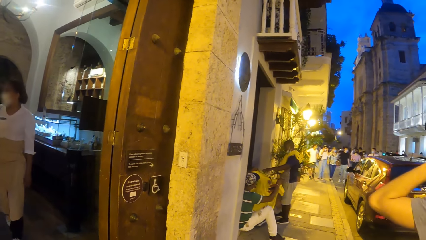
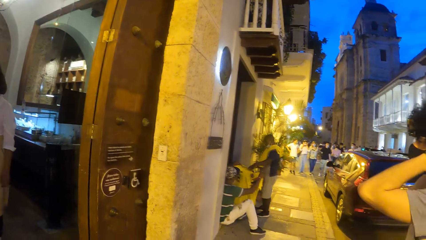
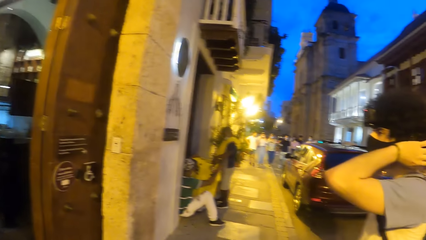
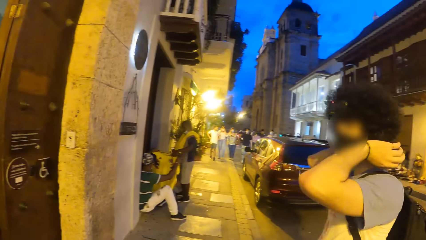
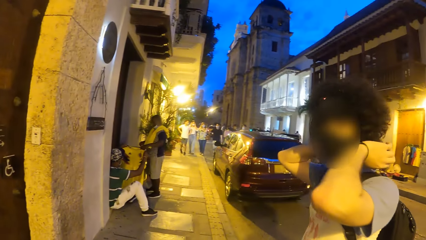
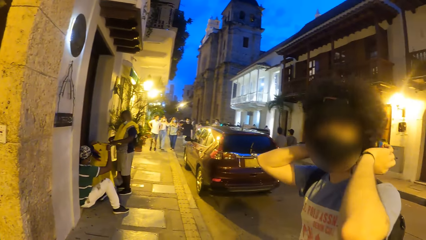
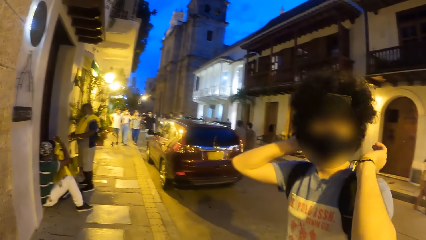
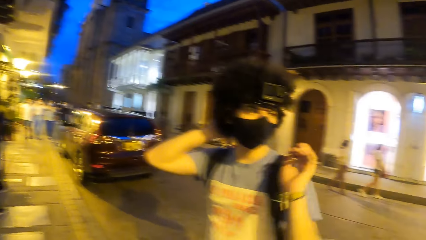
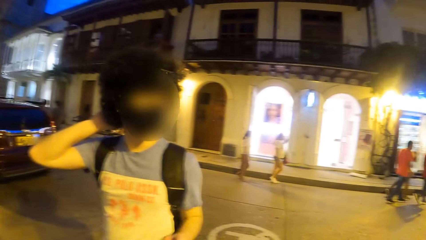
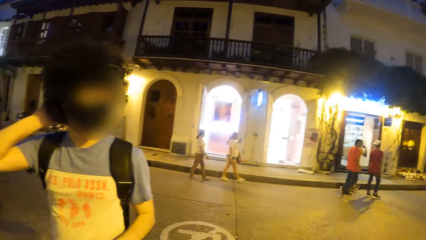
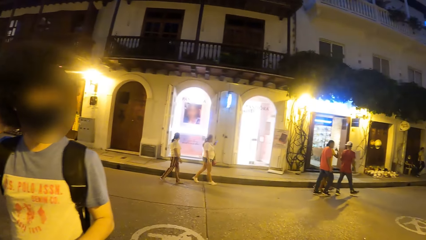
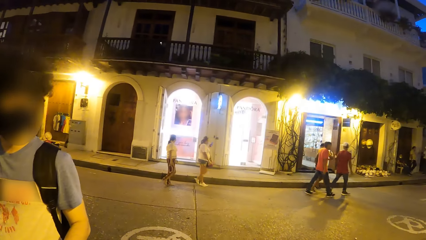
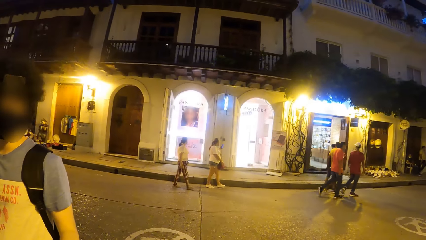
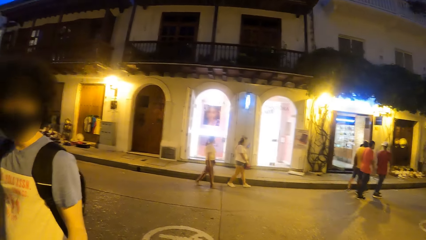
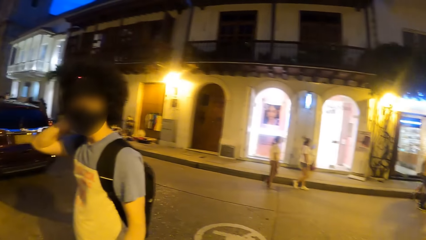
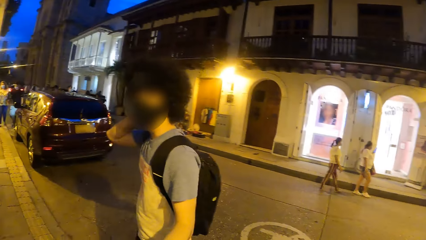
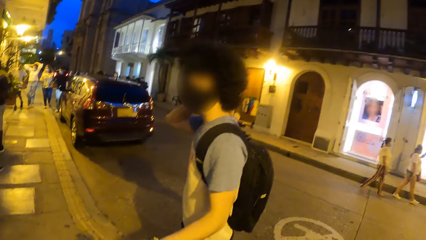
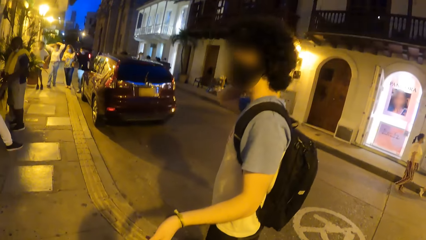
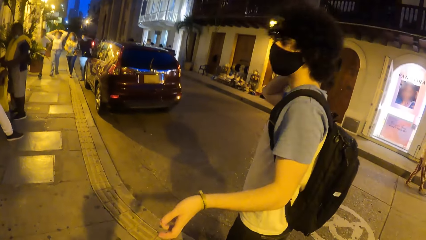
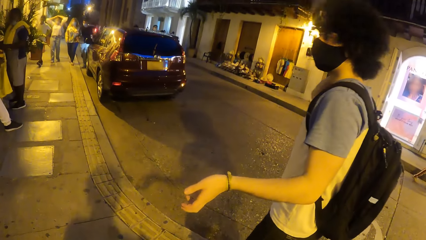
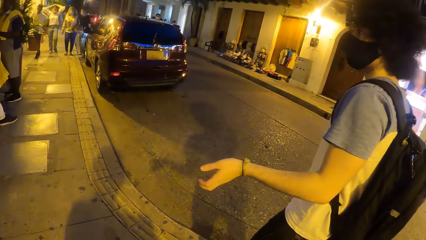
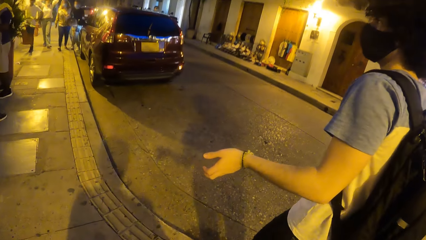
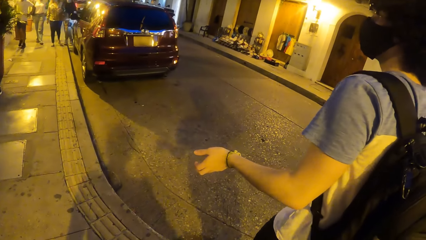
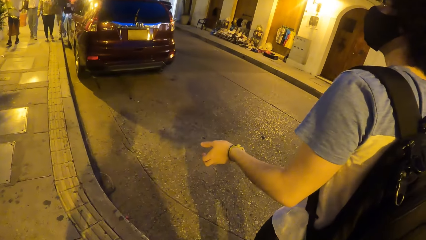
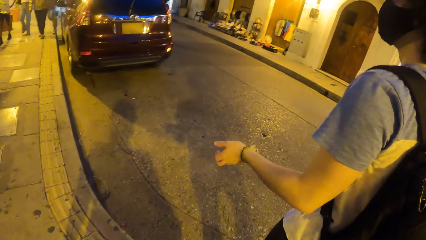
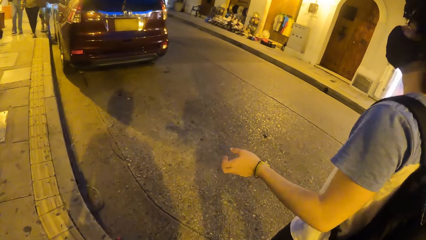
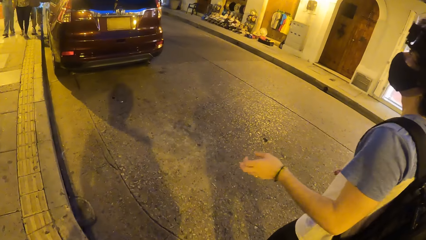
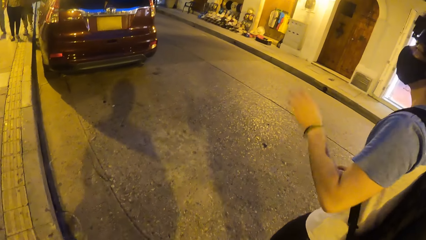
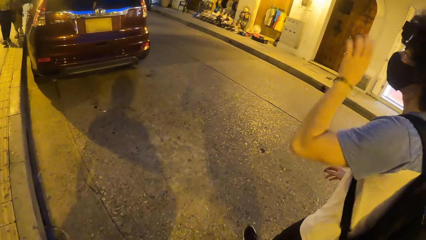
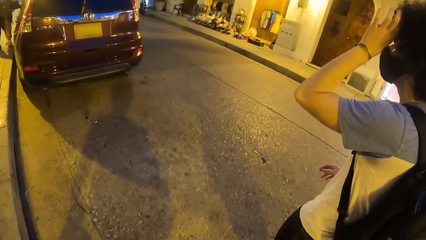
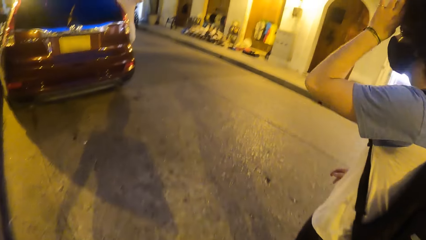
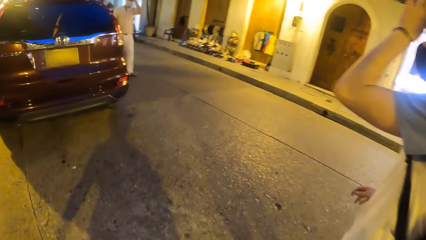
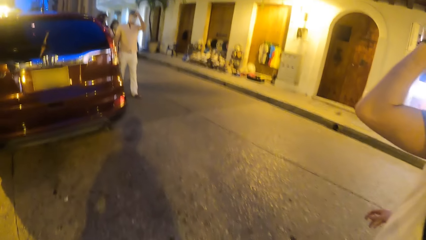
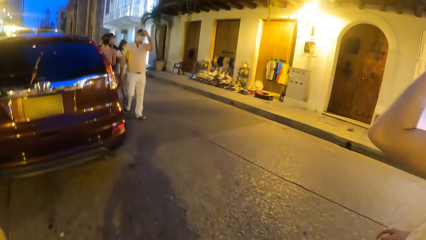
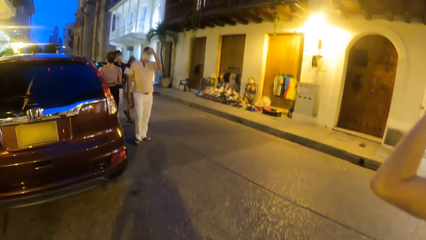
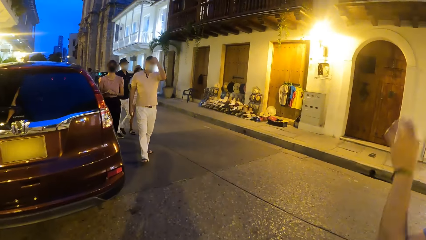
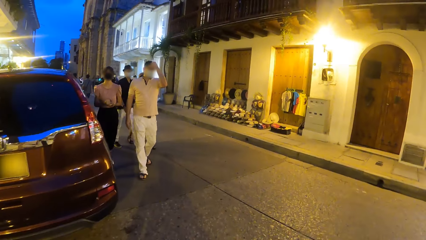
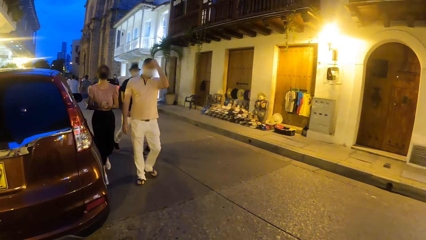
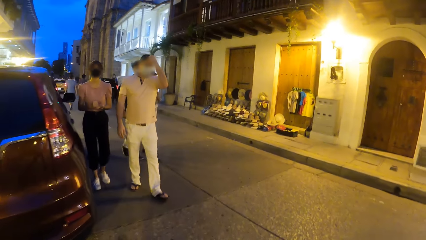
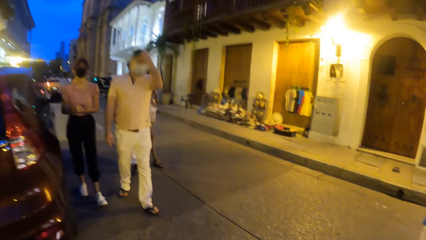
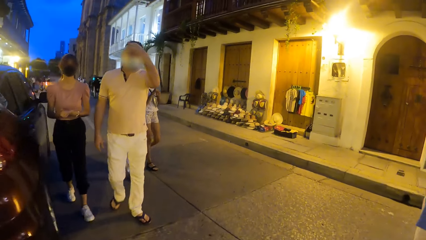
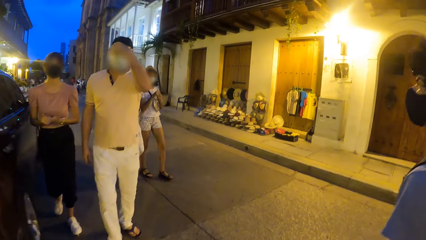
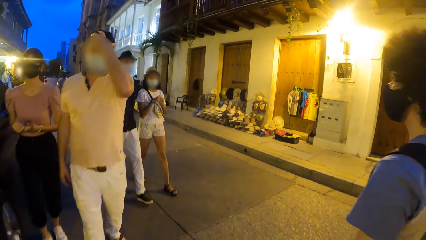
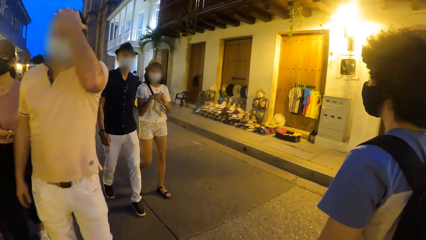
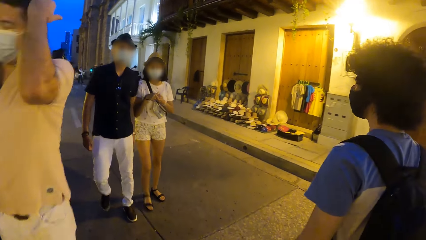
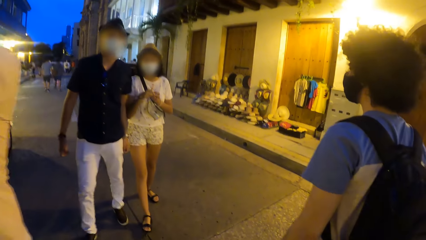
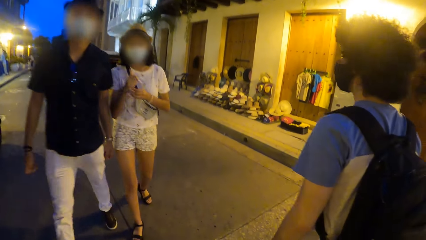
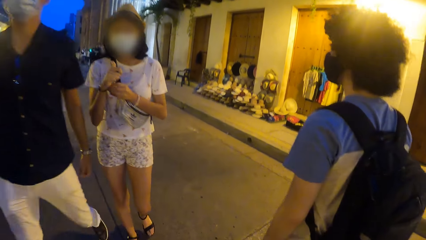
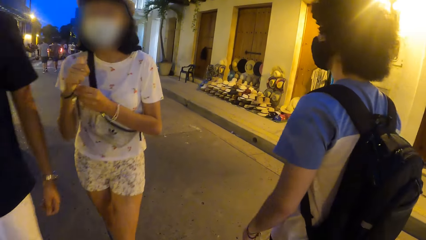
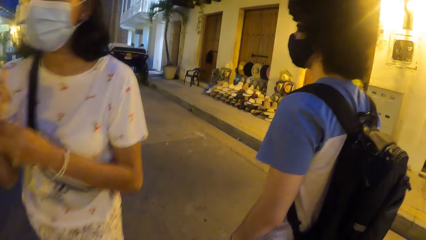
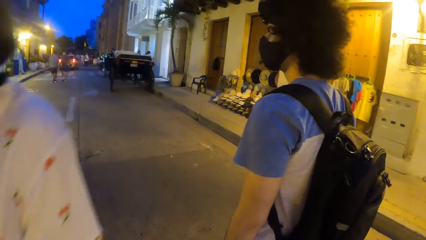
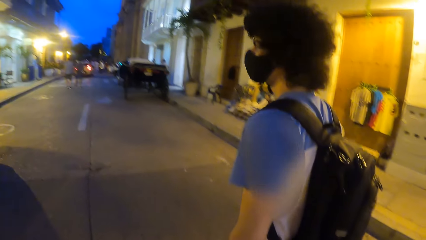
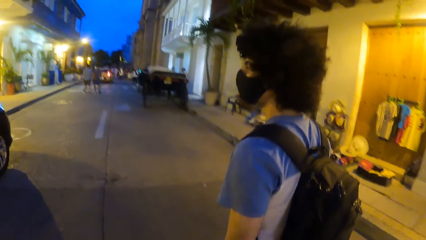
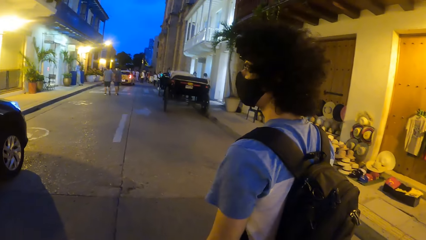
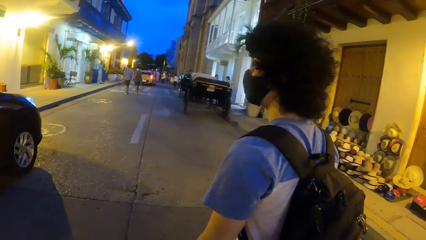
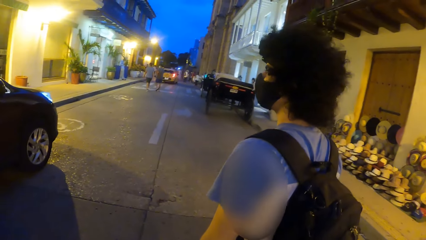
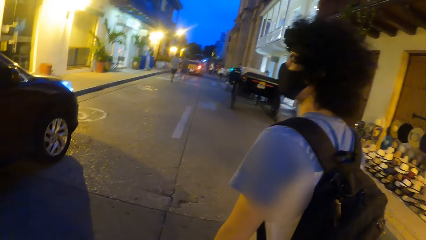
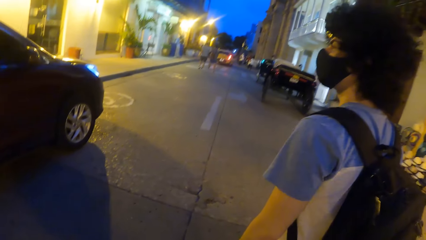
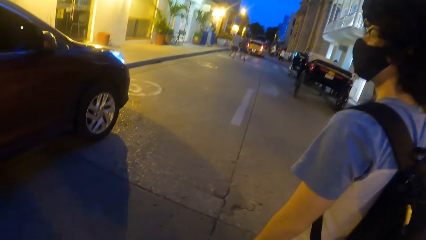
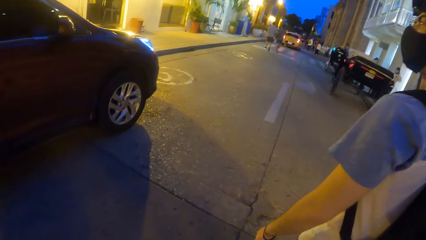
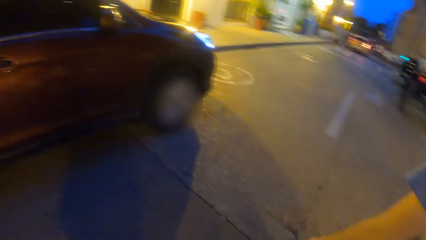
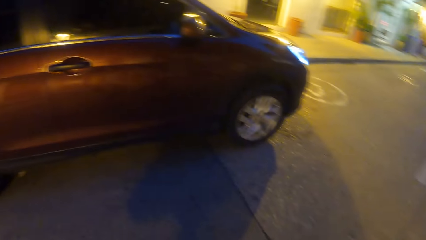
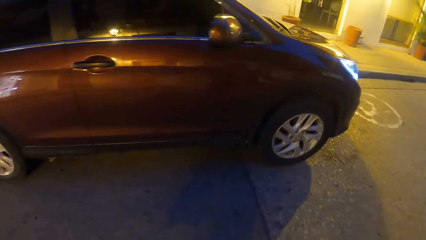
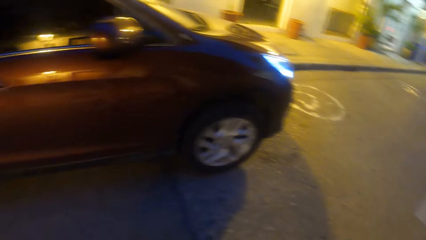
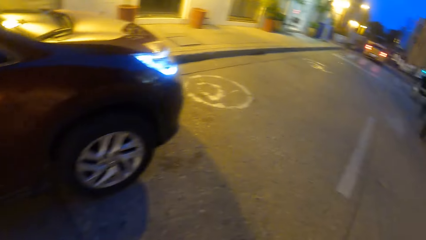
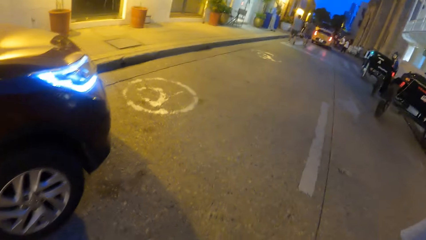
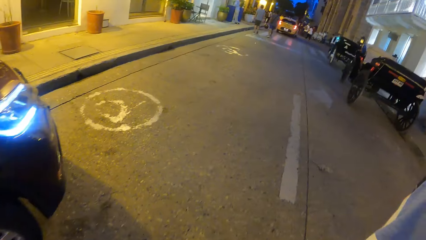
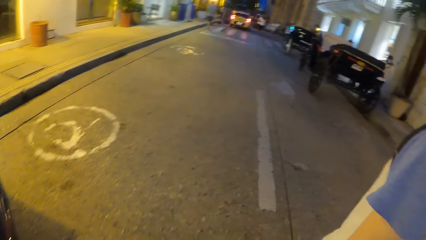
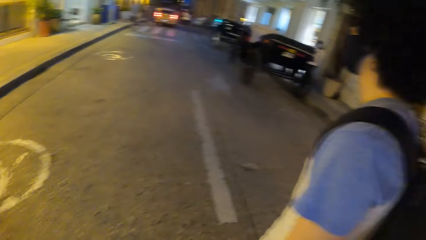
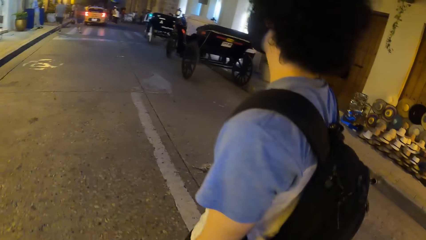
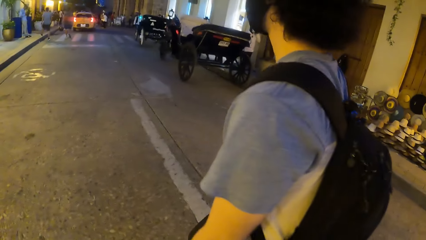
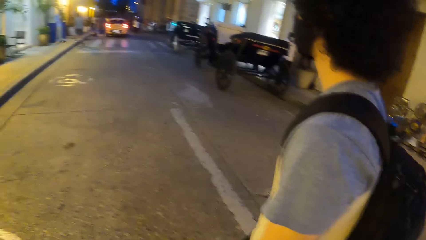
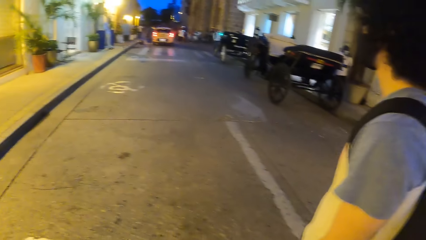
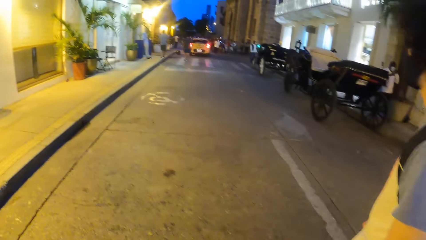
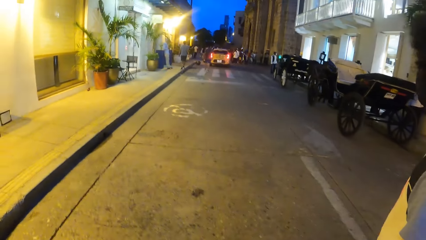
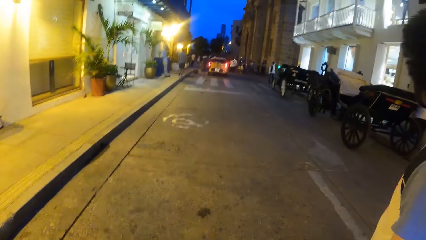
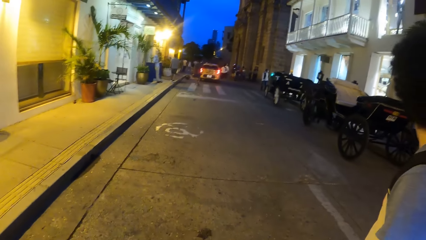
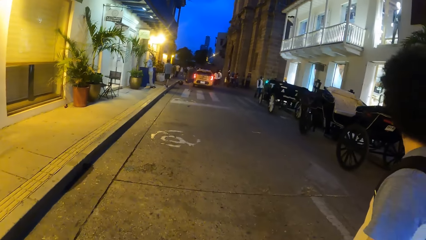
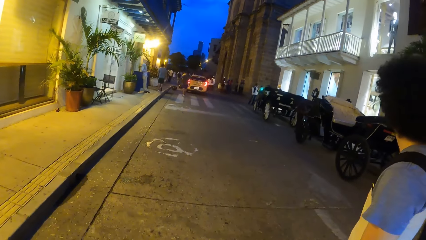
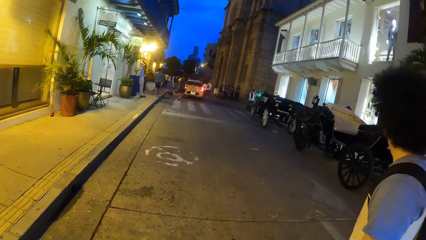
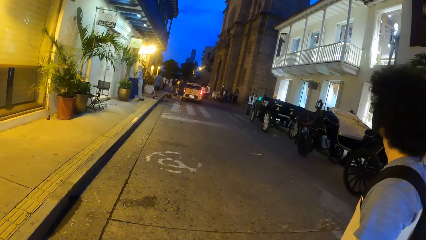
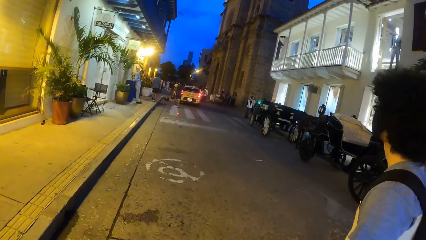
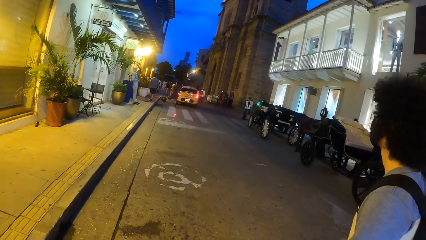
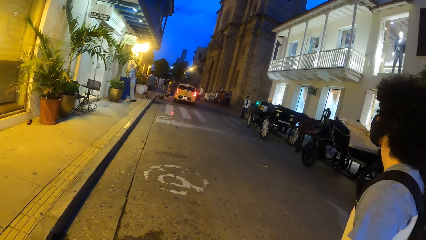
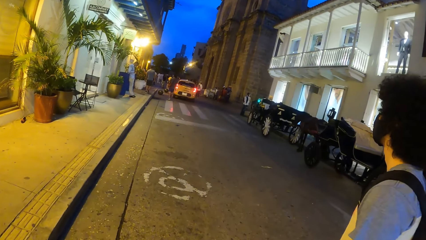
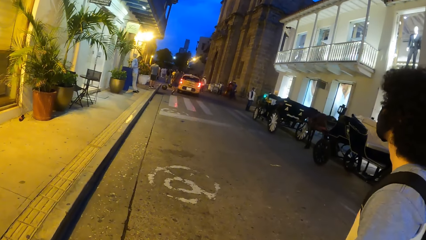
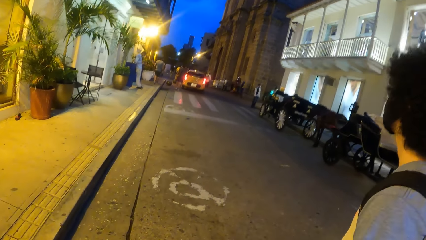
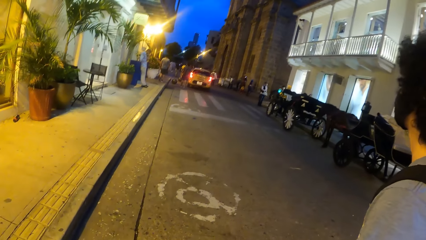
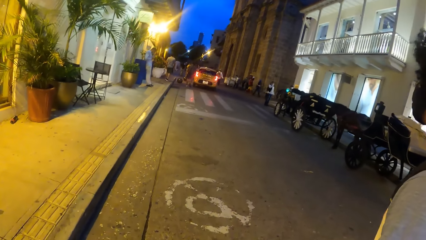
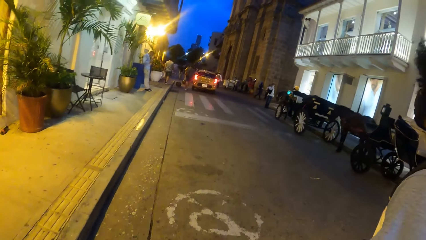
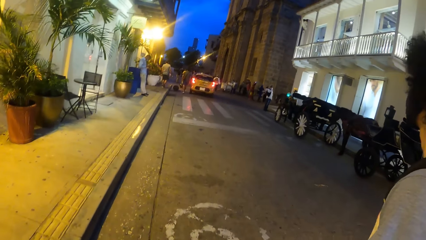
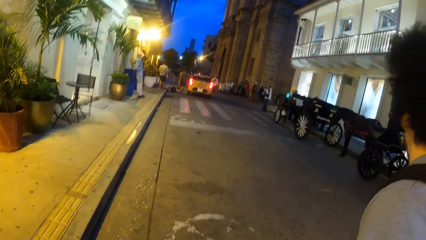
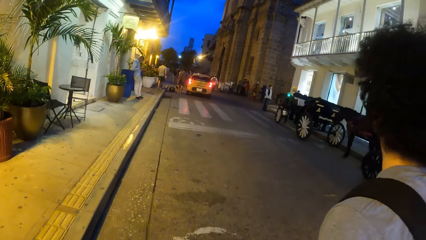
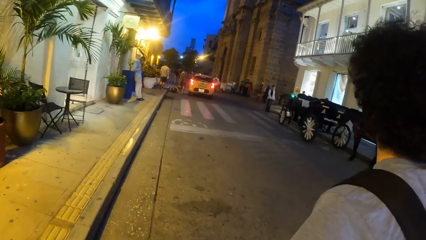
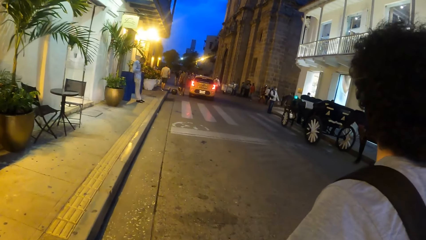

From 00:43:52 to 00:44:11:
The man adjusts a camera on his head with both hands. He adjusts the camera on his head with his right hand. The camera wearer talks to the man. The man walks on the road. The camera wearer walks on the road. The man adjusts the camera on his head with his left hand.
